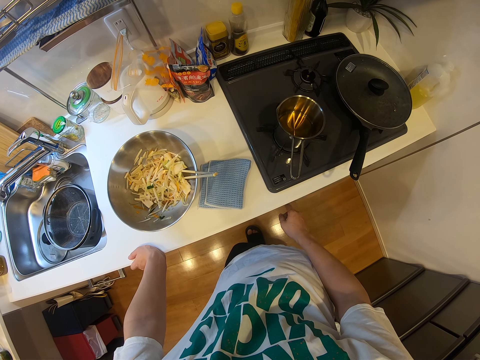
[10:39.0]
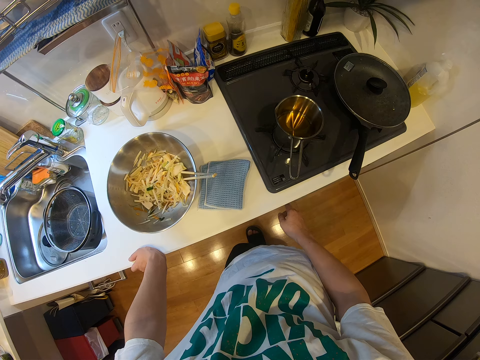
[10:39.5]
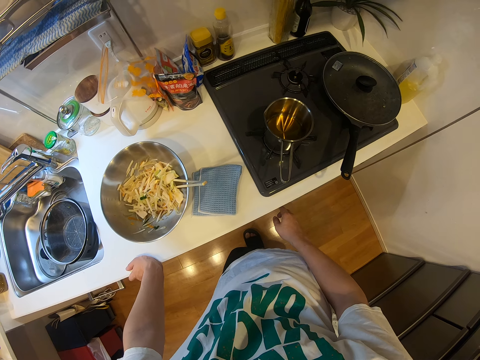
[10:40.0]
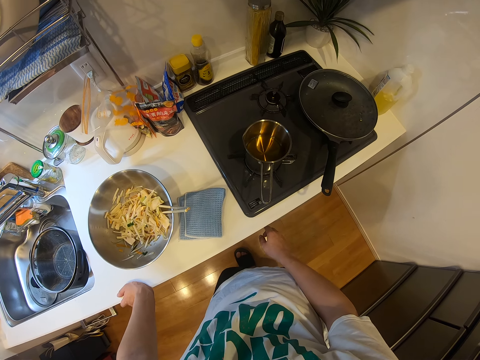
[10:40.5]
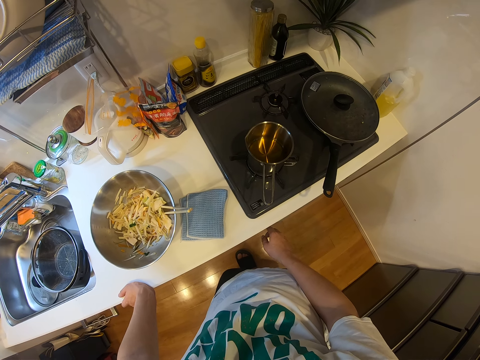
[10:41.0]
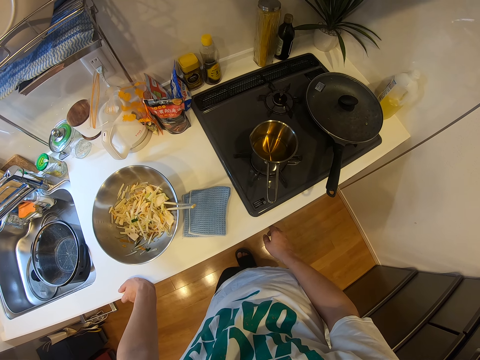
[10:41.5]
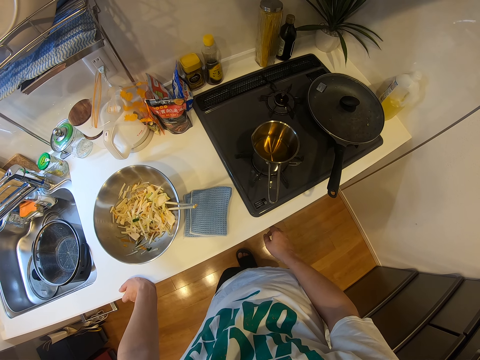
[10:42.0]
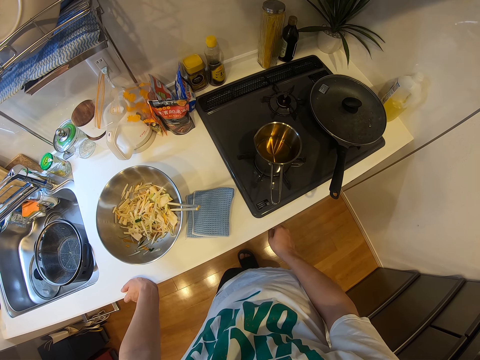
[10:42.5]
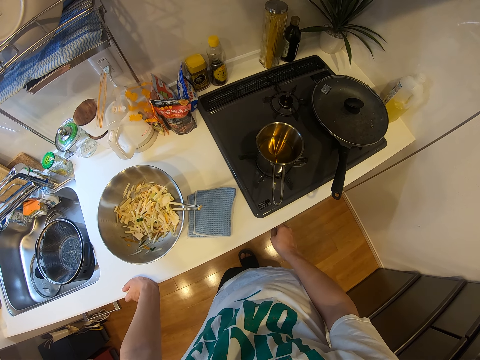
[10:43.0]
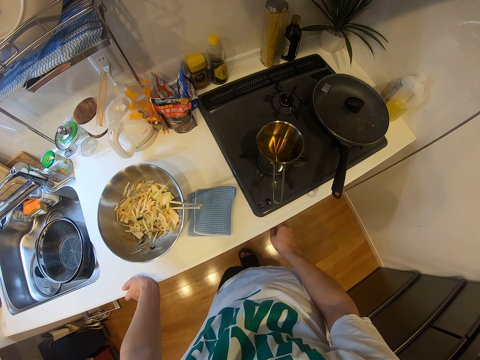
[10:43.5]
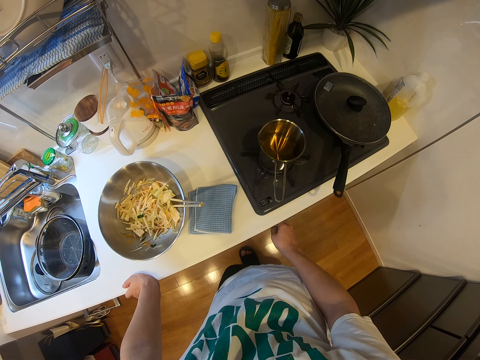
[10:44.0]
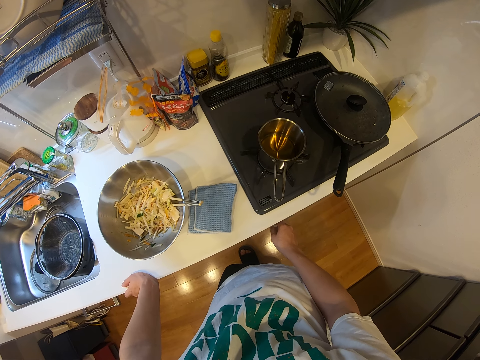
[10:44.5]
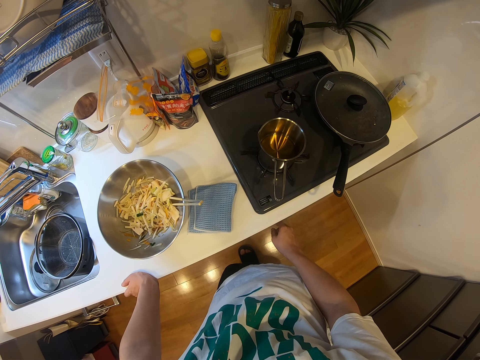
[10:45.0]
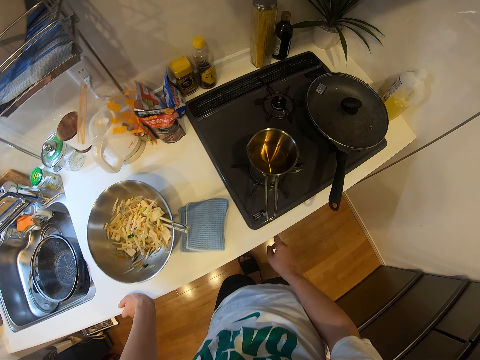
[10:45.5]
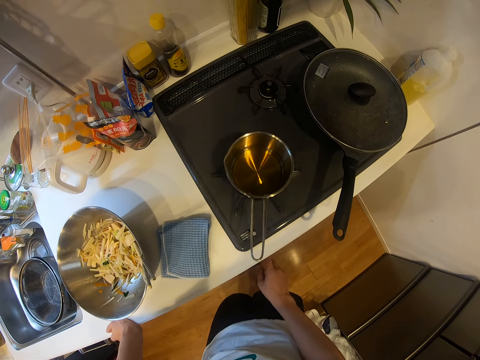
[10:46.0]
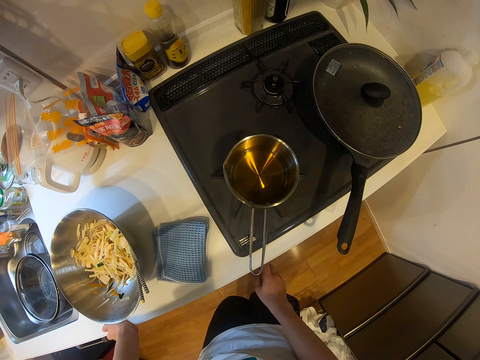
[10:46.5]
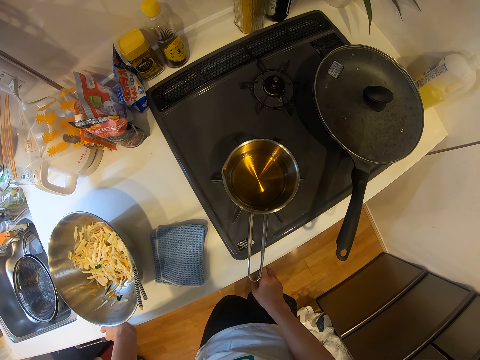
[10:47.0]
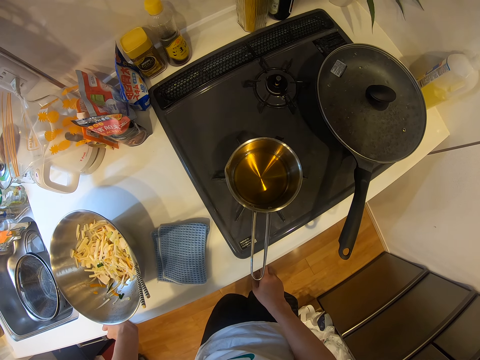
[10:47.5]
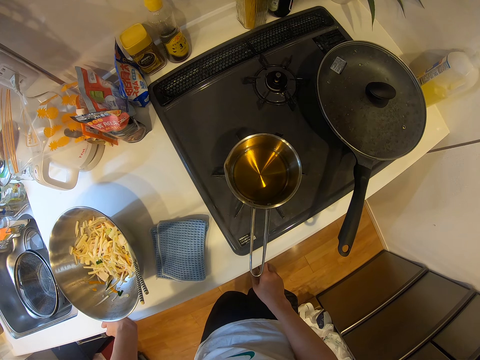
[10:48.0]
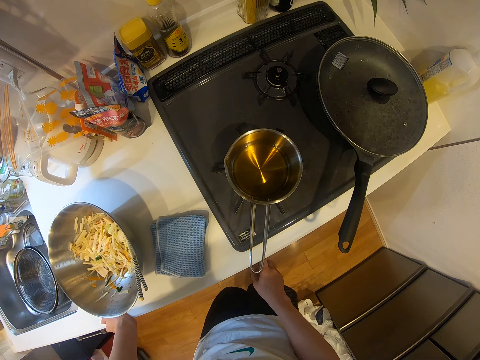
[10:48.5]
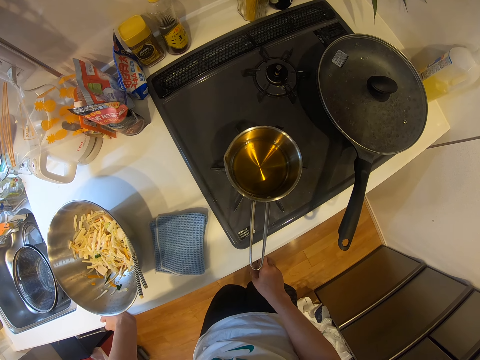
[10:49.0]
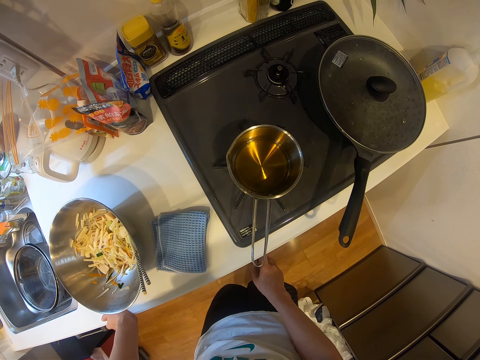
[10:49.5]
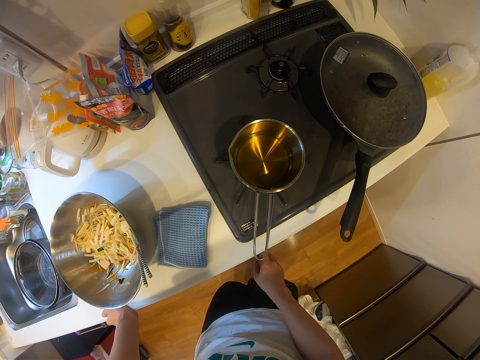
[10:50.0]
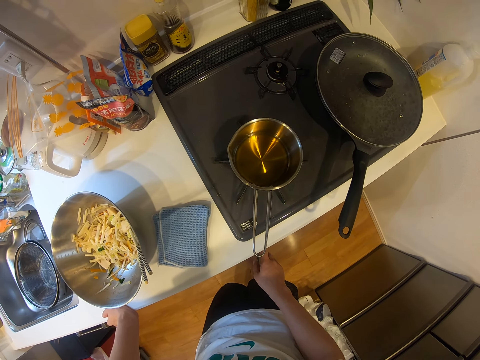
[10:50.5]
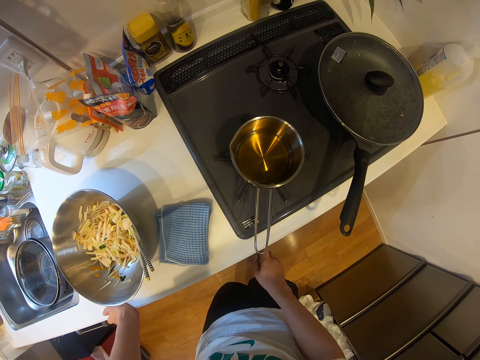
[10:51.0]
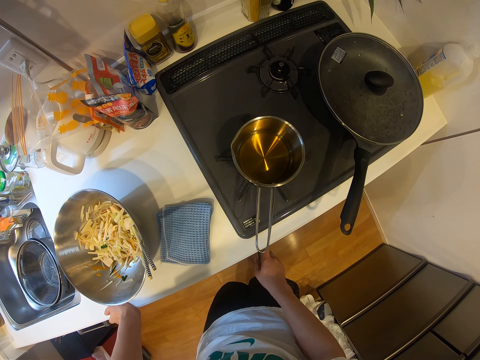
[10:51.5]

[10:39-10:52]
The camera wearer stares. They stare again. They hold the cooker. They stare.

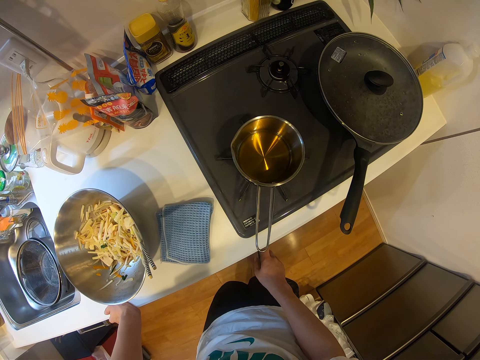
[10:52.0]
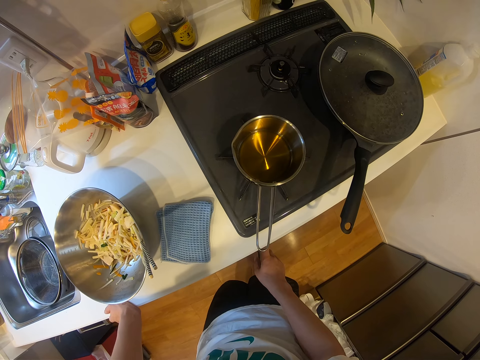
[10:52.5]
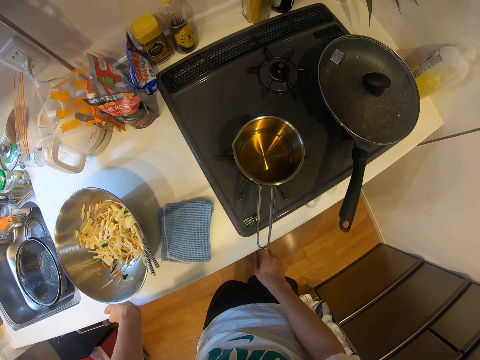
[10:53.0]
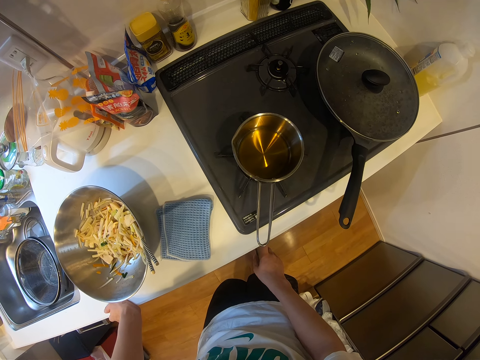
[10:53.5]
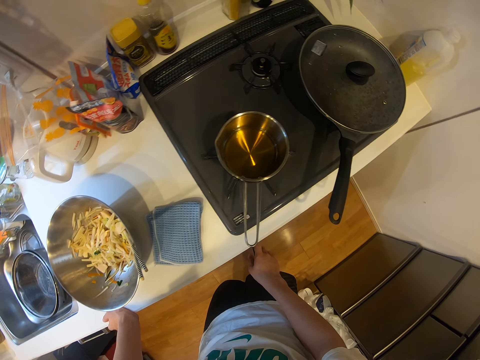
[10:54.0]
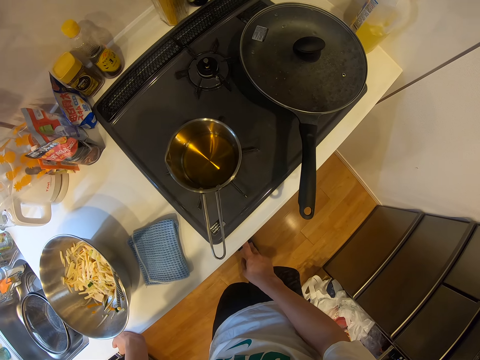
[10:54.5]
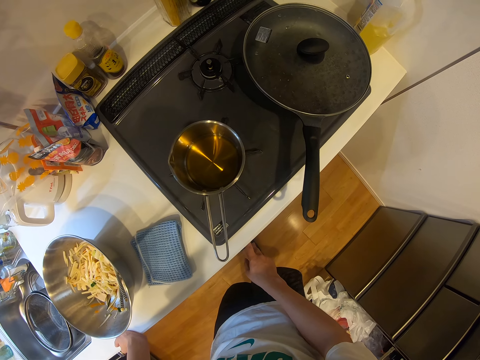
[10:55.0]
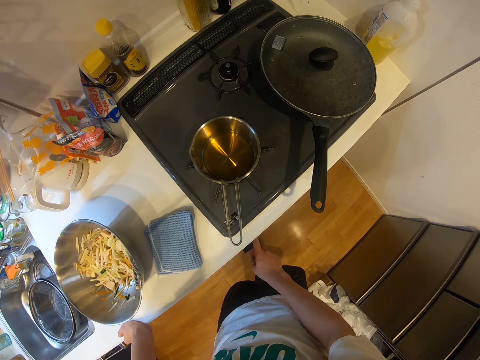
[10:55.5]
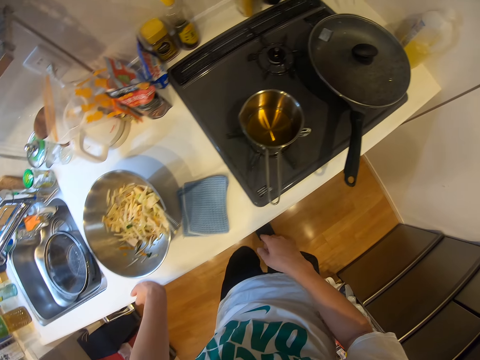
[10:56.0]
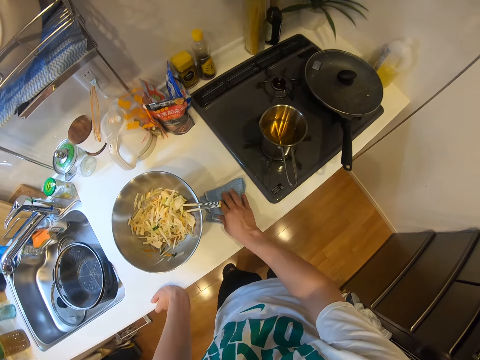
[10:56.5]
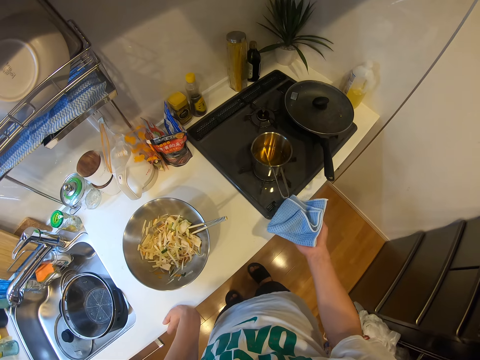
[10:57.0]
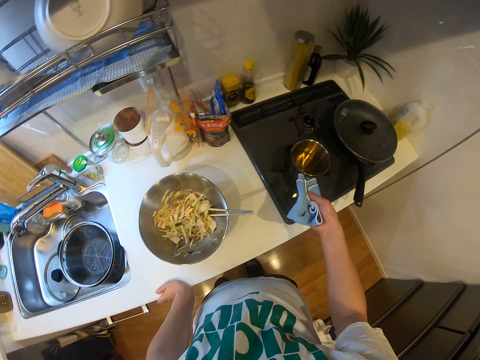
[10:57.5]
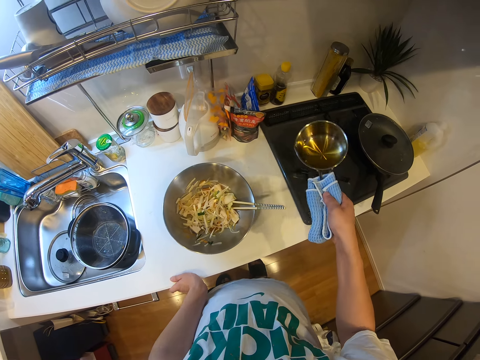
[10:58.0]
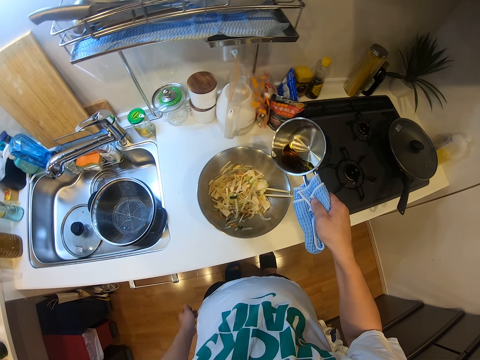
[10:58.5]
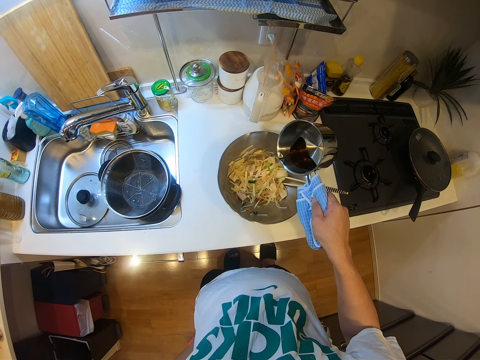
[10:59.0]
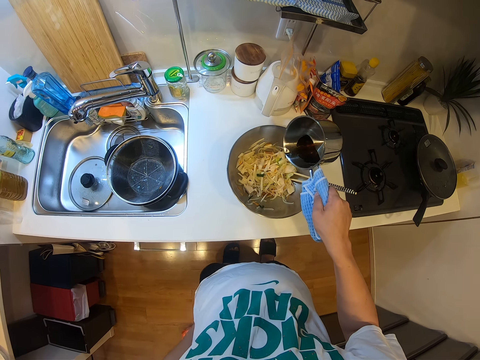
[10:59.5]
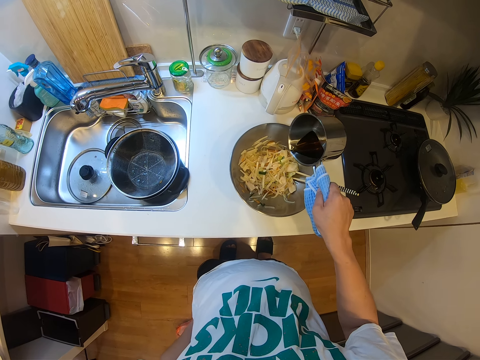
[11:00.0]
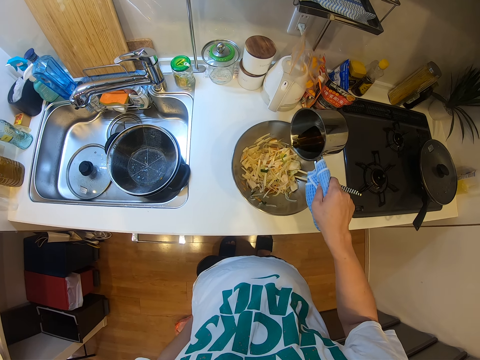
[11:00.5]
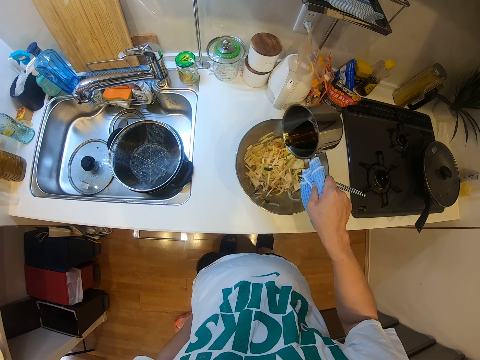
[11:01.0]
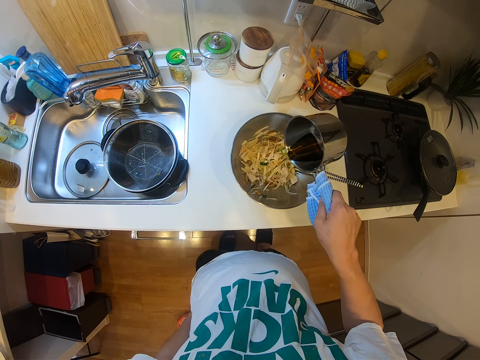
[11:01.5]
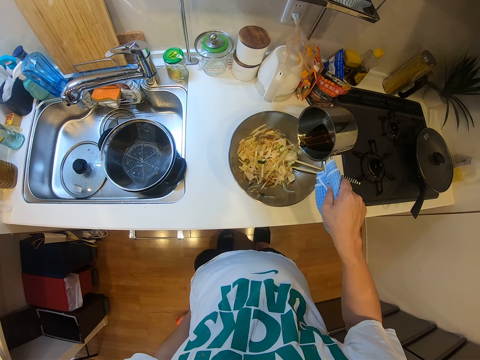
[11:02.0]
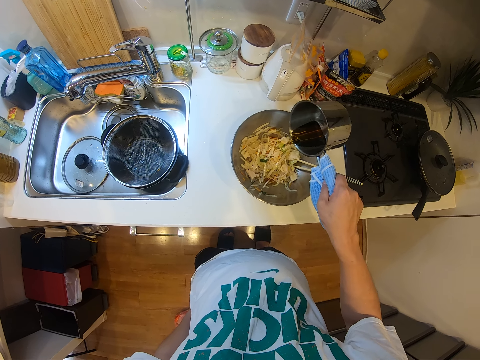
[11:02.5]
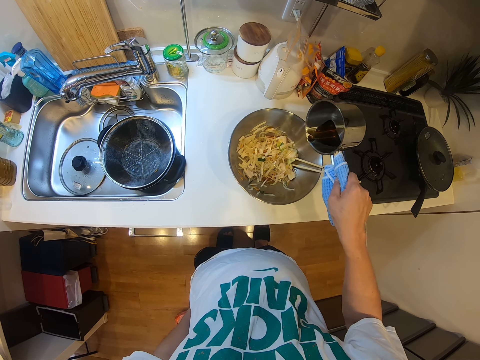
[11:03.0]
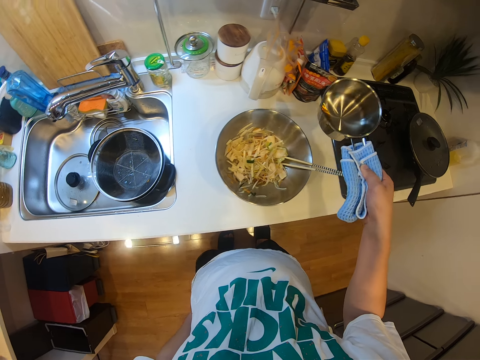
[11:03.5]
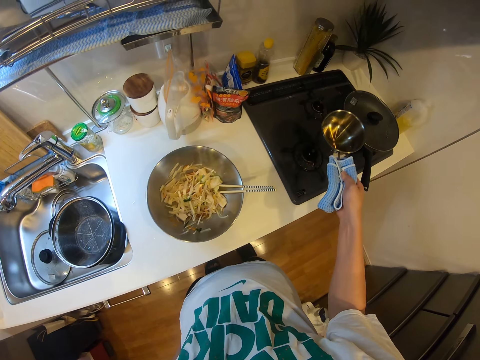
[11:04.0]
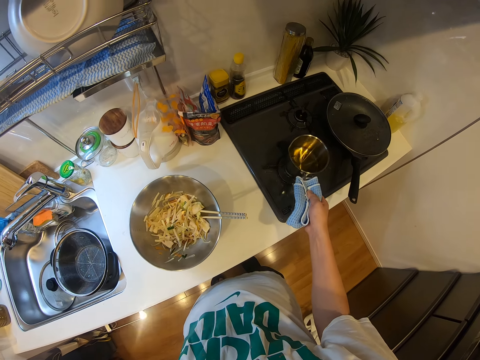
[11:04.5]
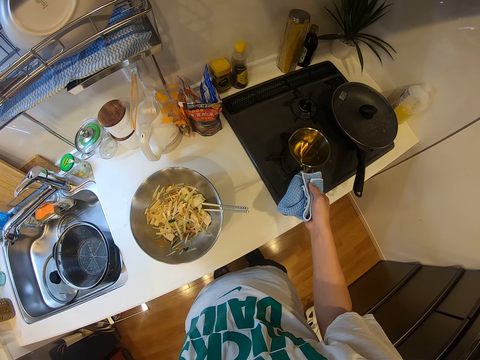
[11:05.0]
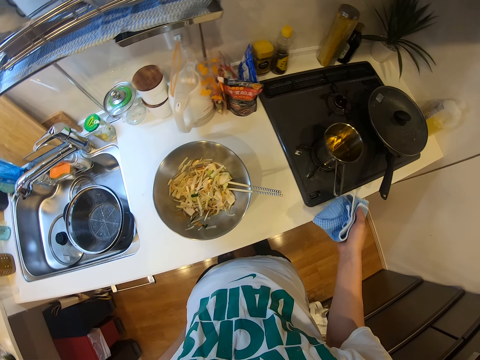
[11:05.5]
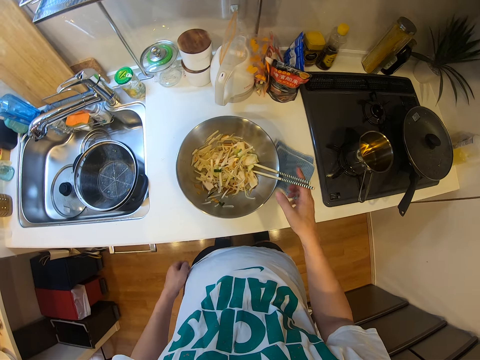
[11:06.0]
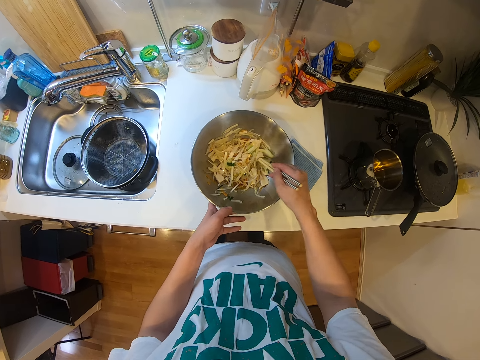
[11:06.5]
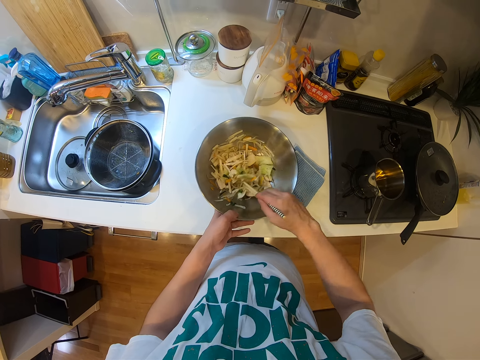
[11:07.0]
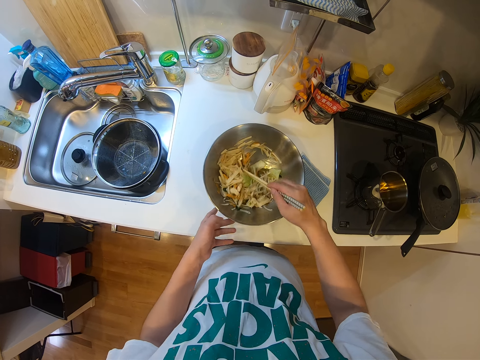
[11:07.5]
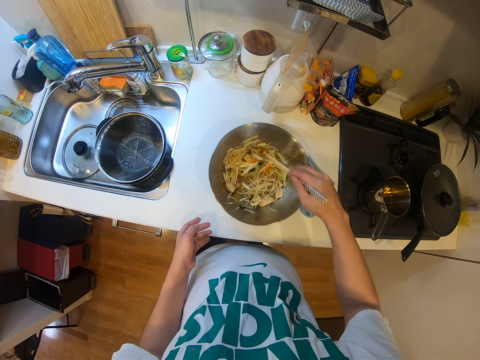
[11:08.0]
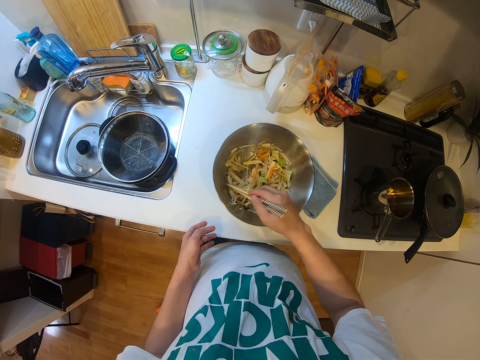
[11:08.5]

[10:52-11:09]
The camera wearer stares. He puts on the cooker. He picks the cloth from the countertop with his right hand. He picks the bowl or cooking pan from the cooker with the cloth in his right hand. He holds the cooking pan. He pours oil from the bowl into the container on the countertop with his right hand. He pours oil to the salad. He places the bowl on the countertop with the cloth in his right hand. He drops the cloth on the countertop with his right hand. He stirs the spaghetti in the container with the chopsticks in his right hand. He stirs the salad.
